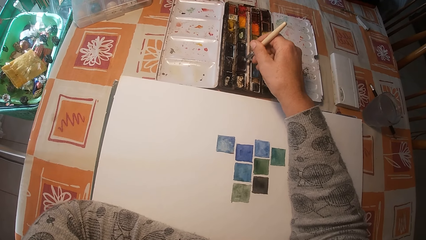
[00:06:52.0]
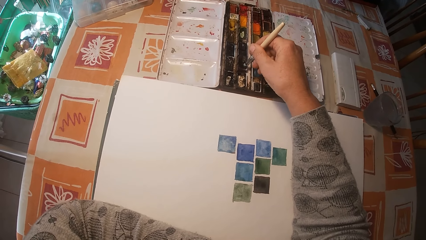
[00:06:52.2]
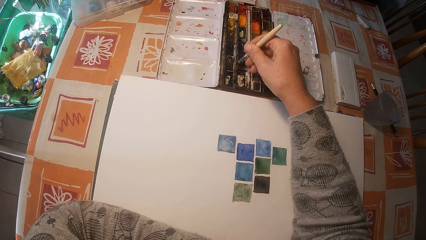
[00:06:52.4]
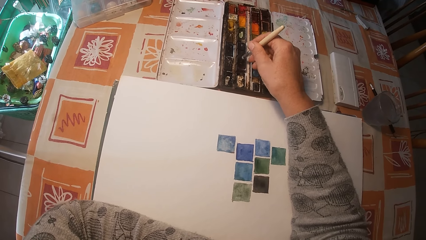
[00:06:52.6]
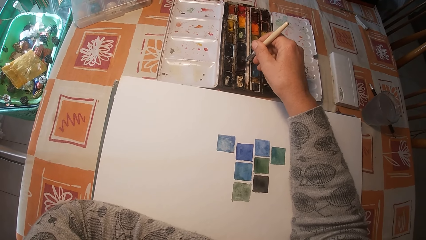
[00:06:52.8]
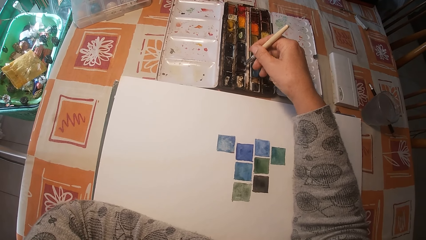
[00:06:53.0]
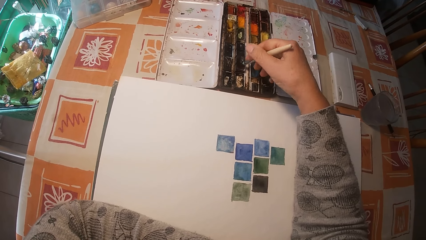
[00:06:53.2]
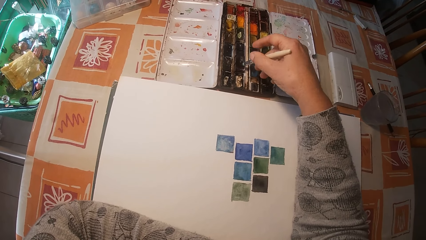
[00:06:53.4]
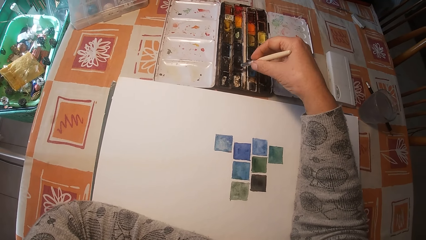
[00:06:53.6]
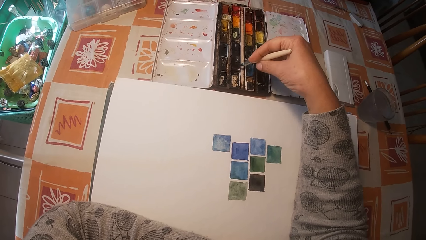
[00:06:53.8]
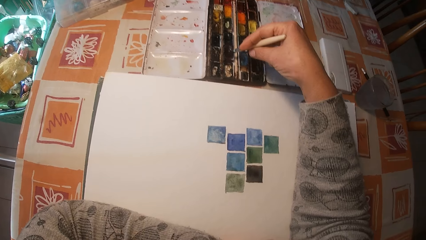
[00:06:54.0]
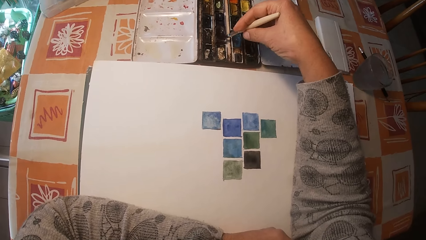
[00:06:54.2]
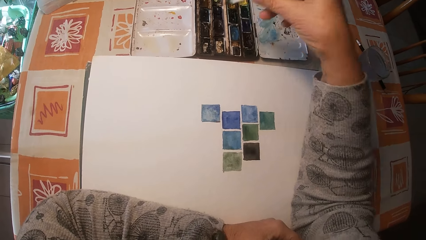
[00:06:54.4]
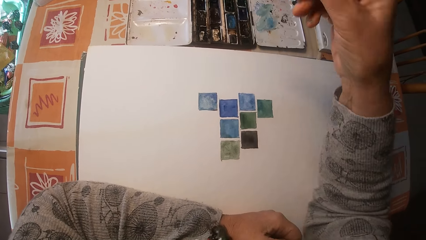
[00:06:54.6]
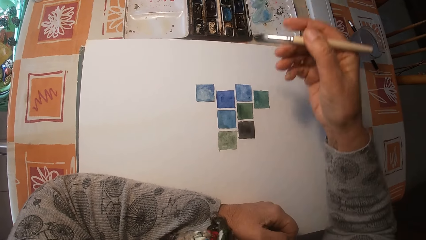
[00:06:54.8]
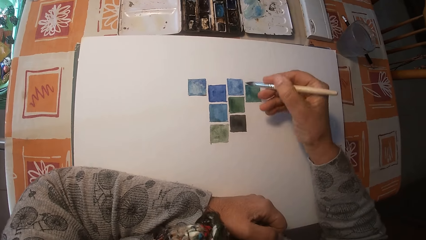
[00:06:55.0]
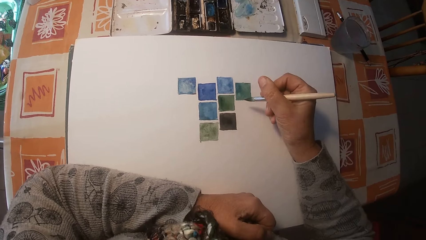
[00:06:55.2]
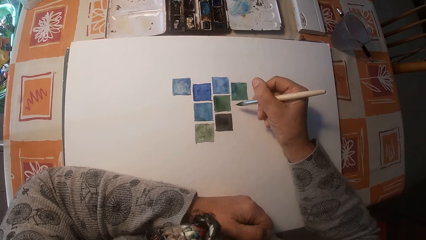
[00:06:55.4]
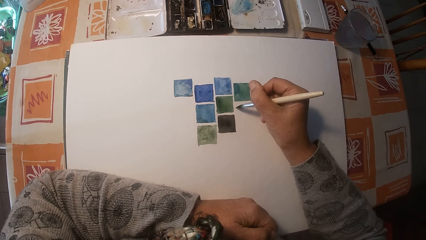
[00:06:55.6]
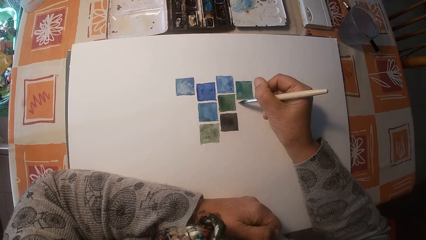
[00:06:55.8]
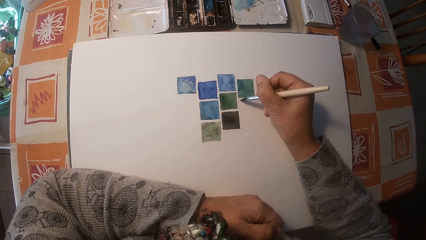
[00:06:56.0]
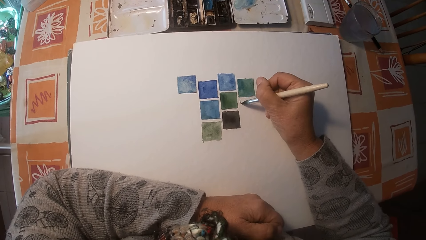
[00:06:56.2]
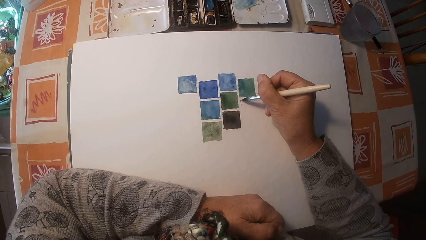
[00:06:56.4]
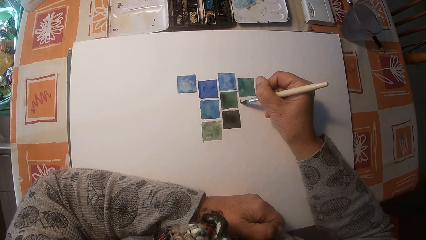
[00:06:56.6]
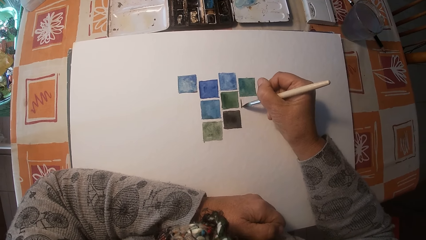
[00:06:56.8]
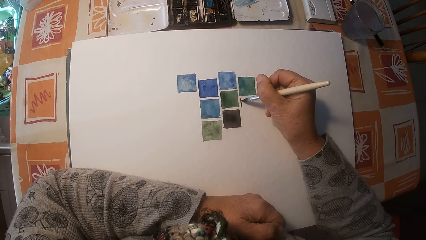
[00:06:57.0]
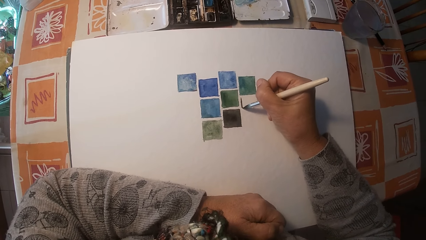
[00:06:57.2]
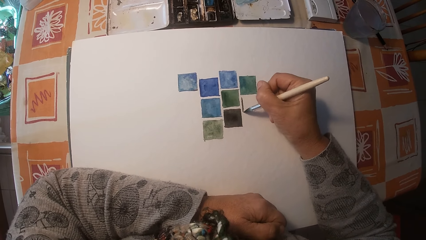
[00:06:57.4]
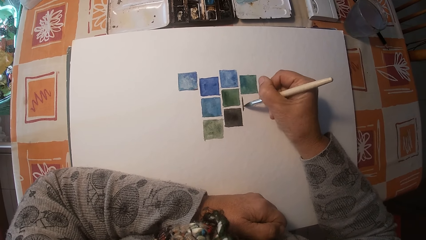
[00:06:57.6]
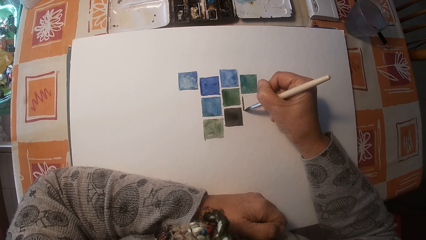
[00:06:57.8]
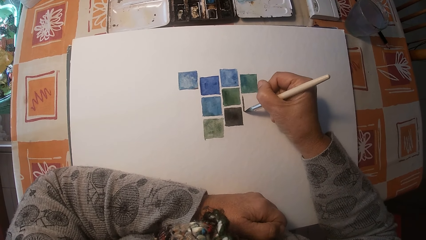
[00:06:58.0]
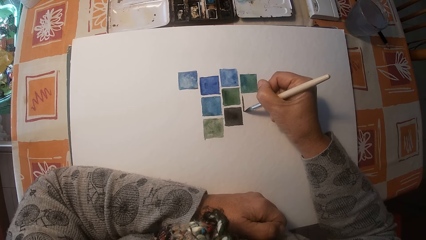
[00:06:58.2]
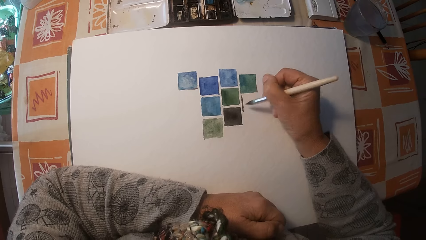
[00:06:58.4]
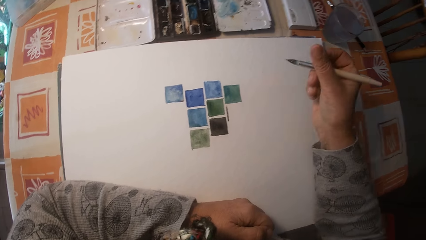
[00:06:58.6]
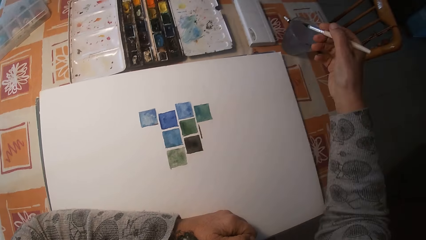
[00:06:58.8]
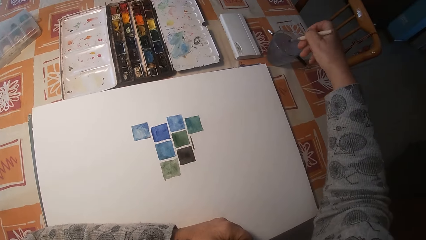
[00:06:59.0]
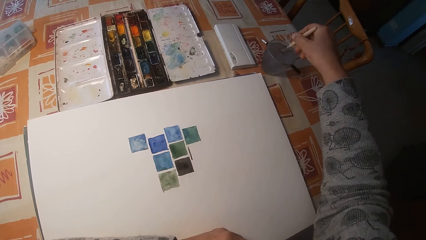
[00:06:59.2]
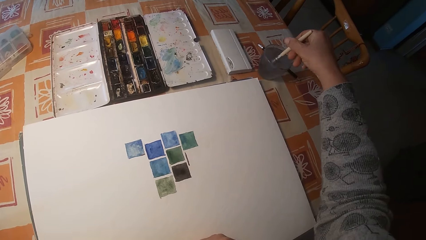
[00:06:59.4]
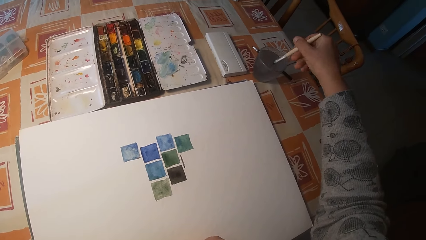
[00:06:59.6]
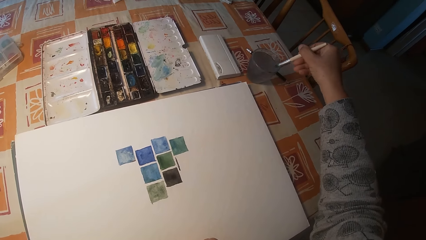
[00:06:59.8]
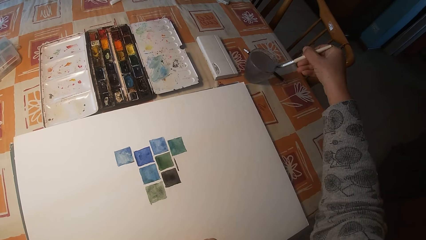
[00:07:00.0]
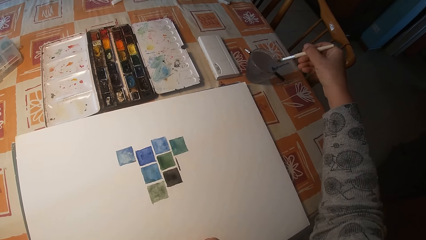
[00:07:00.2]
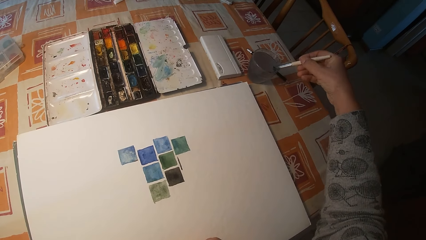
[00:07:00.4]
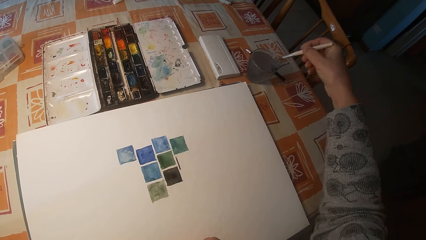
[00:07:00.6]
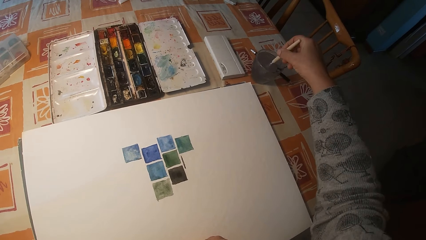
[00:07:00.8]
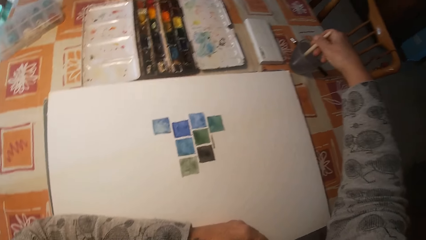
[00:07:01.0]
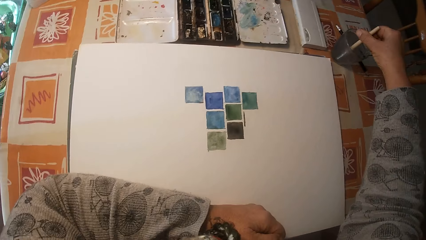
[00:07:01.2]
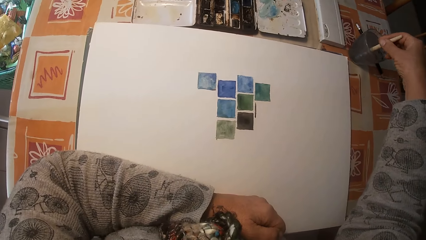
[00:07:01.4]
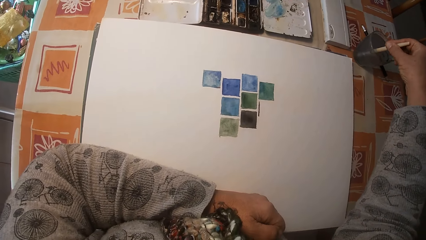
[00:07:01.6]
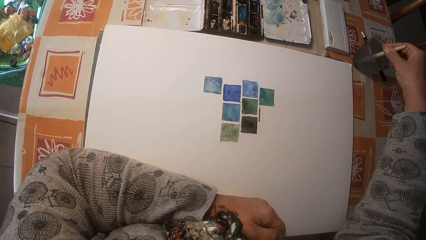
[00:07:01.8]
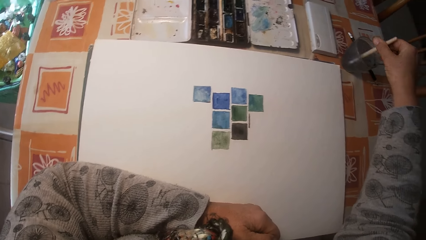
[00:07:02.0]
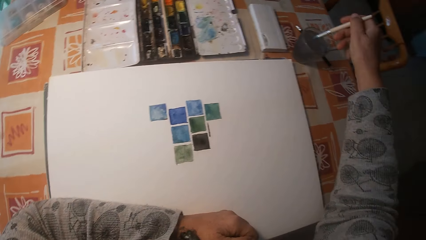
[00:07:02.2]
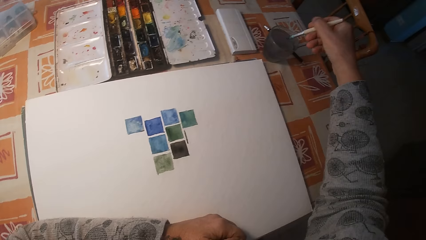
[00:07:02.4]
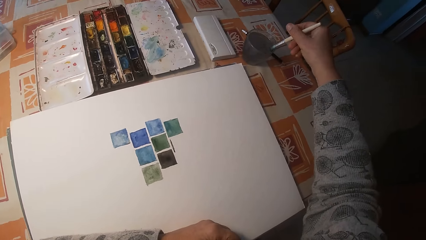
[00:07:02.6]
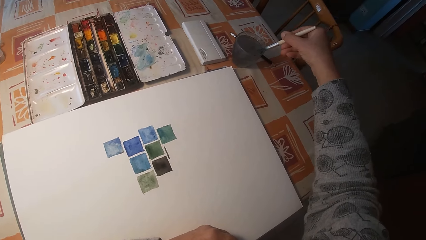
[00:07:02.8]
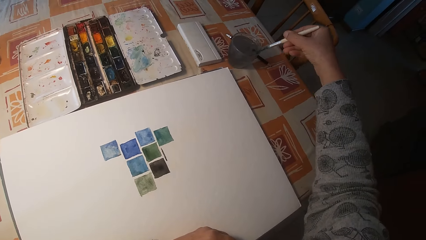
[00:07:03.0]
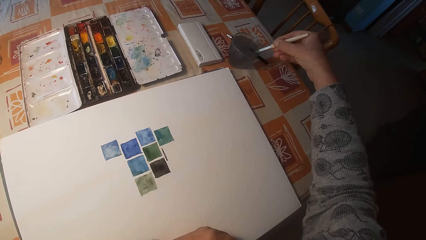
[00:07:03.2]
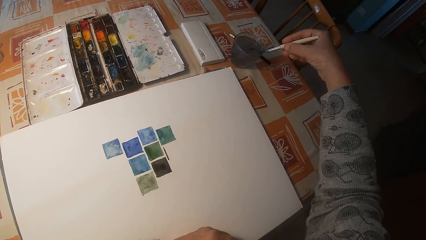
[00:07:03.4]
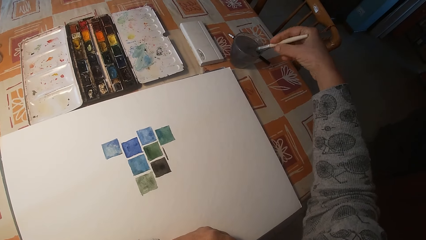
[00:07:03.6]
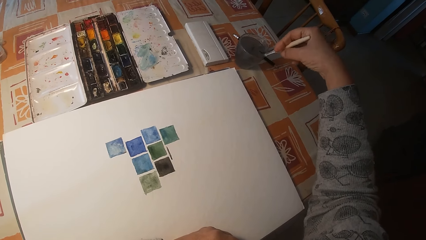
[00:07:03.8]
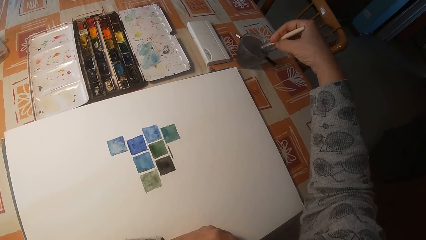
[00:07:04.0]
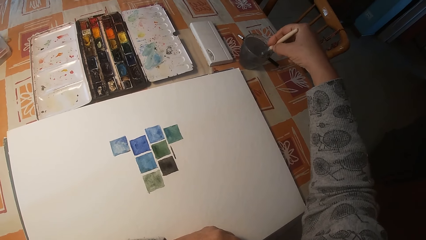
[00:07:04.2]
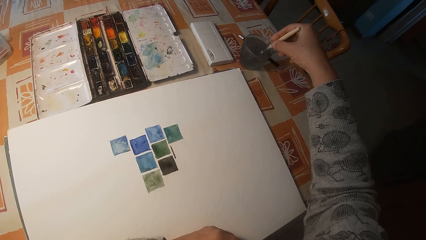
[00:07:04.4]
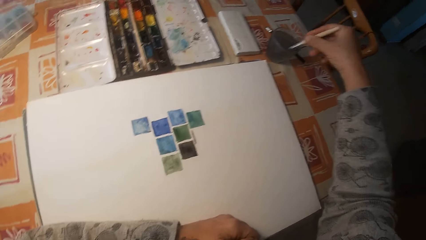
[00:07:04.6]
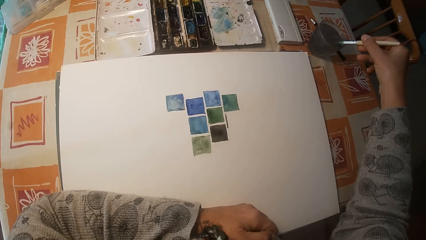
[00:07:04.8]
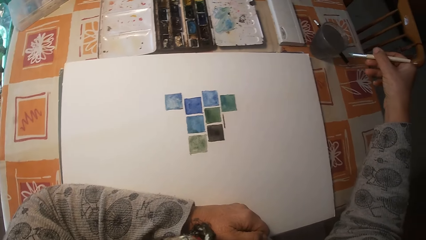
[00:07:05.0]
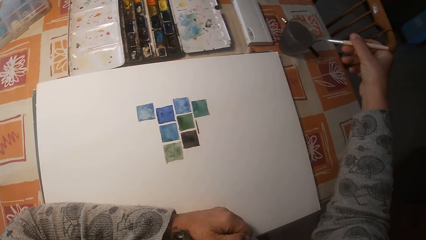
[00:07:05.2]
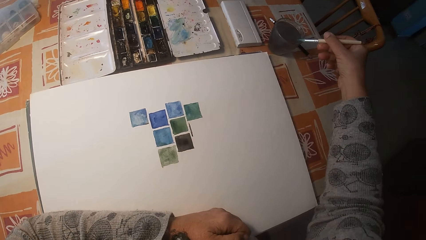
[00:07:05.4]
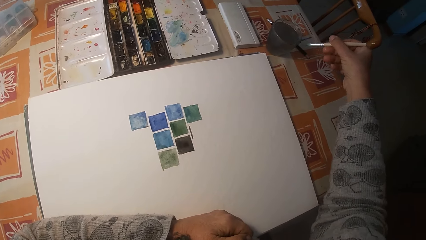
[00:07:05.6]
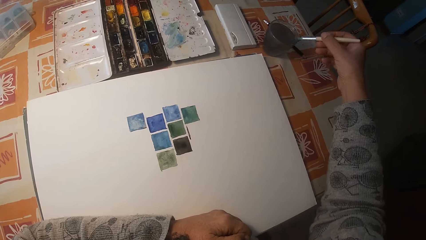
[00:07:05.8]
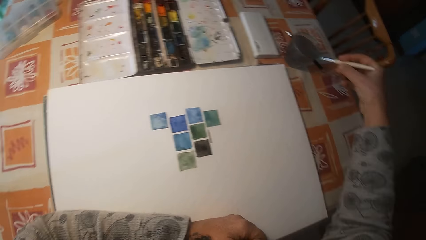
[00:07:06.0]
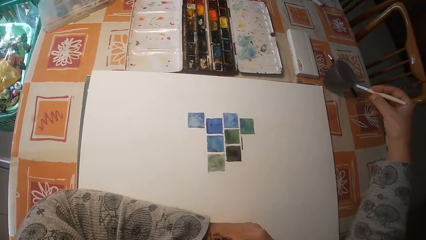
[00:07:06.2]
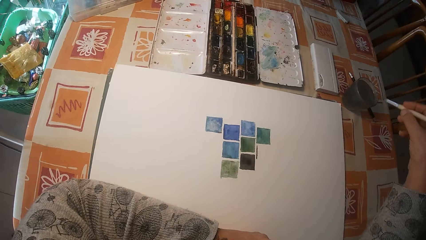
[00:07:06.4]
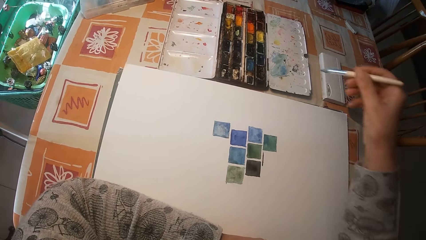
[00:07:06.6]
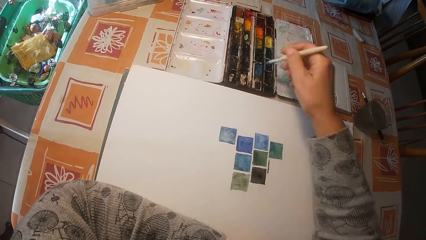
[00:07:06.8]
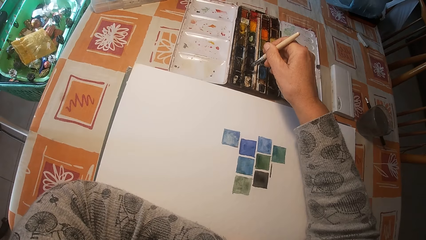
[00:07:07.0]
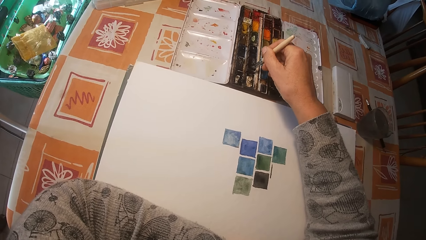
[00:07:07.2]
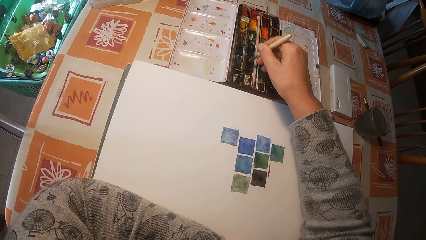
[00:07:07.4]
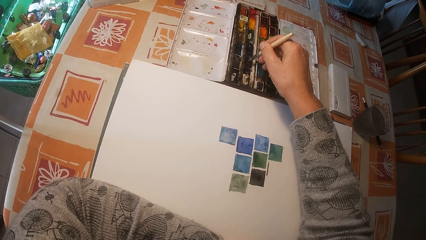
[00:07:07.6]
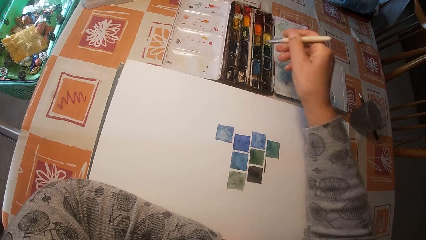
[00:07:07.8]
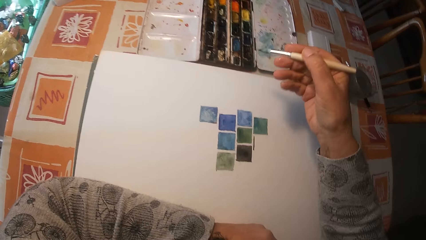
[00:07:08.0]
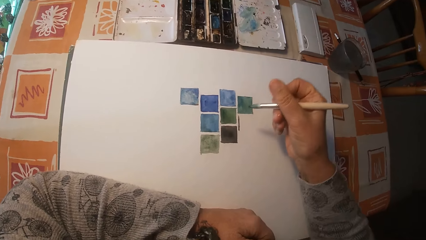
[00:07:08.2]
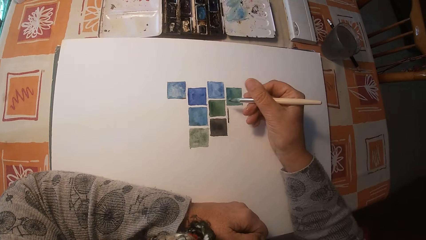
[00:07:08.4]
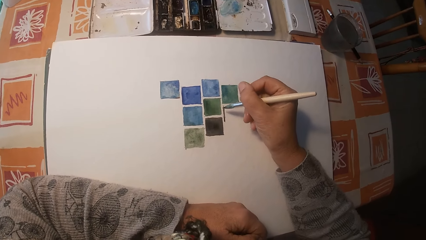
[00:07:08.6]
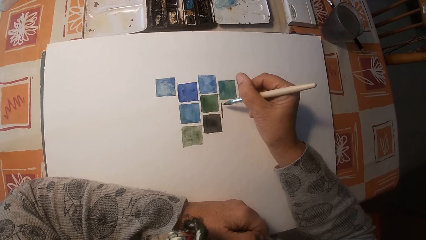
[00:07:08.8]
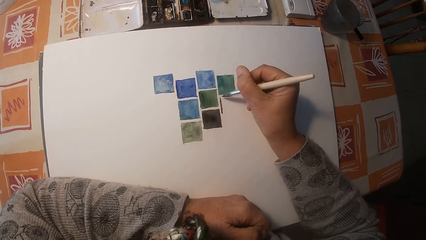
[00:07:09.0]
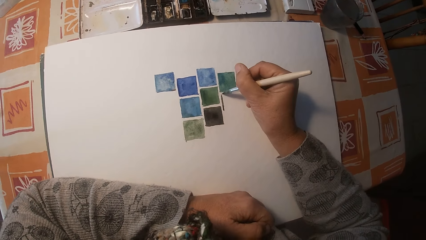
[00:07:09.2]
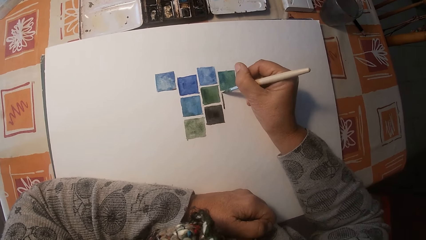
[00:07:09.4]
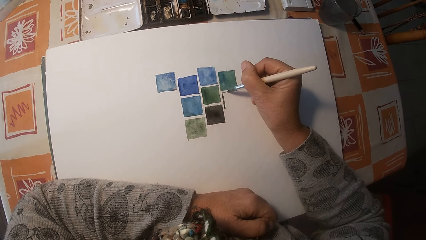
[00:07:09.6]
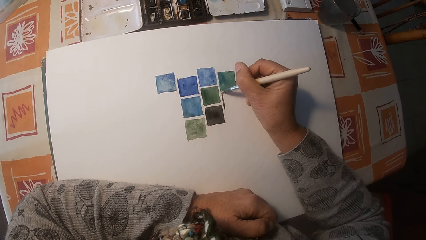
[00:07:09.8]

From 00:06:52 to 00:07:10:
The camera wearer mixes the paint on the paint box or gouache paint set with the brush. They remove the brush on the paint box. They paint the drawing book with the brush. They remove the brush on the drawing book. They swirl the brush in the cup of water. They wipe the brush on the edge of the cup of water. They swirl the brush in the cup of water. They wipe the brush on the edge of the cup of water. They swirl the brush in the cup of water. They wipe the brush on the edge of the cup of water. They mix the paint on the paint box with the brush. They remove the brush on the paint box. They paint the drawing book with the brush.
